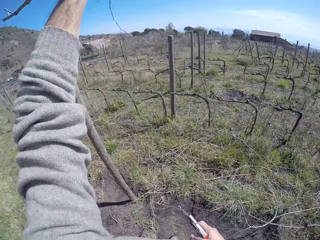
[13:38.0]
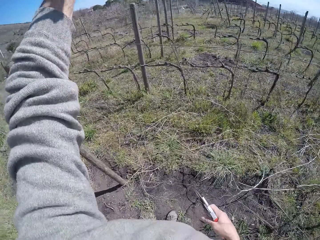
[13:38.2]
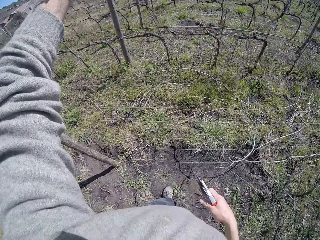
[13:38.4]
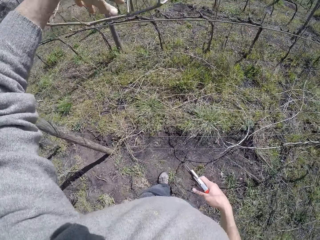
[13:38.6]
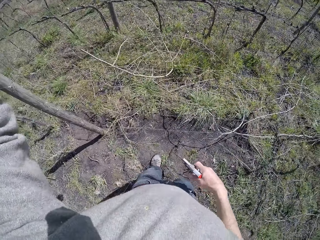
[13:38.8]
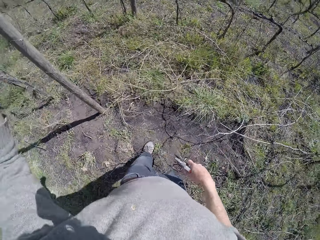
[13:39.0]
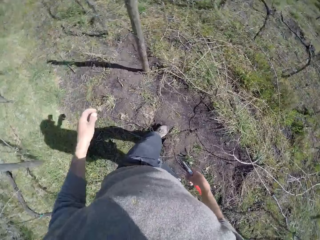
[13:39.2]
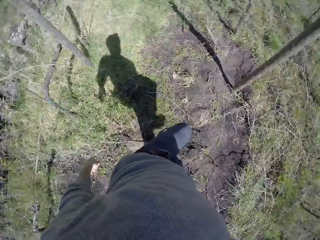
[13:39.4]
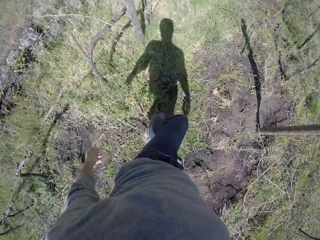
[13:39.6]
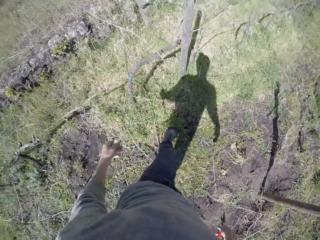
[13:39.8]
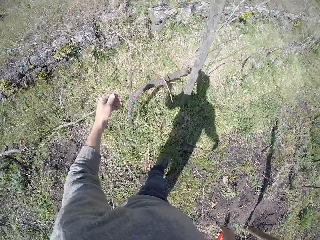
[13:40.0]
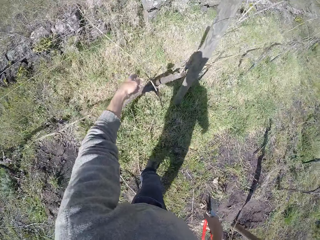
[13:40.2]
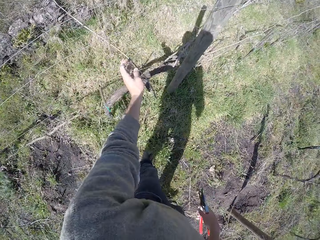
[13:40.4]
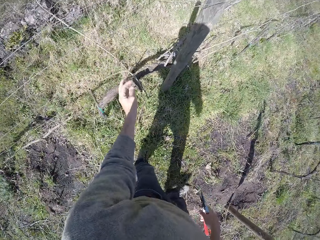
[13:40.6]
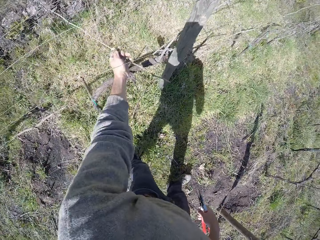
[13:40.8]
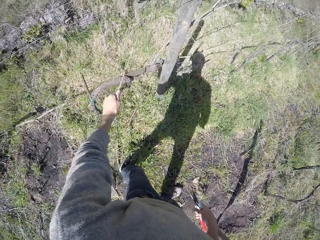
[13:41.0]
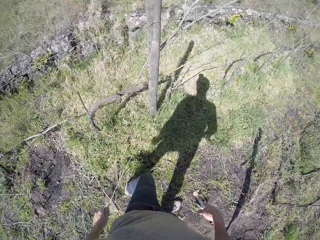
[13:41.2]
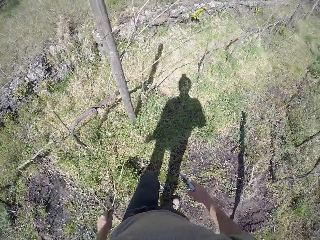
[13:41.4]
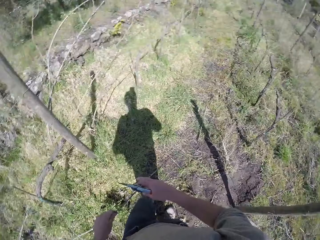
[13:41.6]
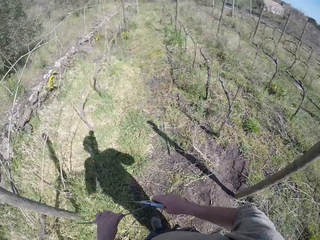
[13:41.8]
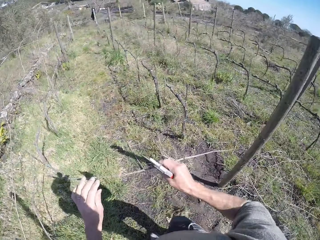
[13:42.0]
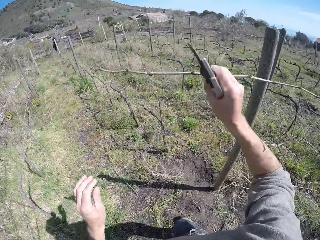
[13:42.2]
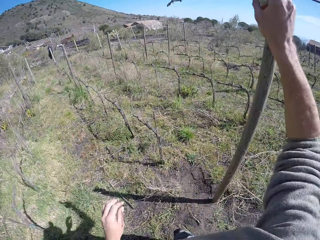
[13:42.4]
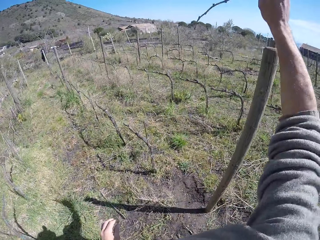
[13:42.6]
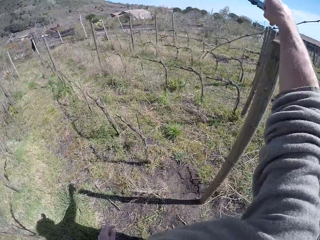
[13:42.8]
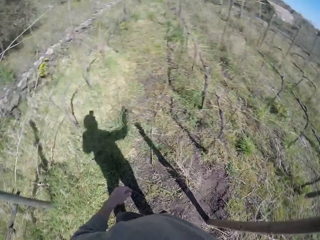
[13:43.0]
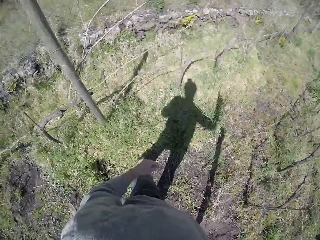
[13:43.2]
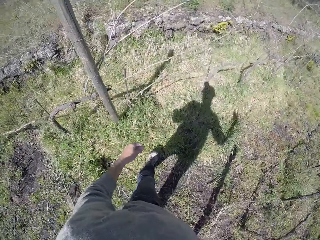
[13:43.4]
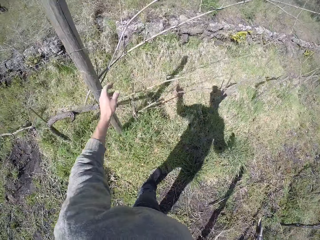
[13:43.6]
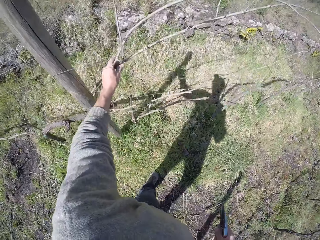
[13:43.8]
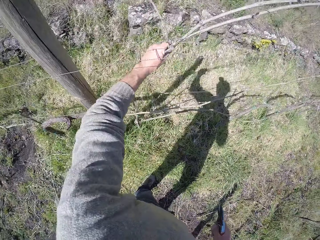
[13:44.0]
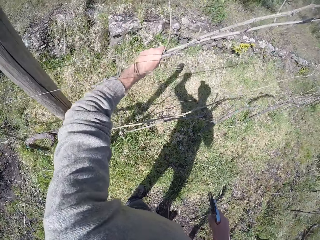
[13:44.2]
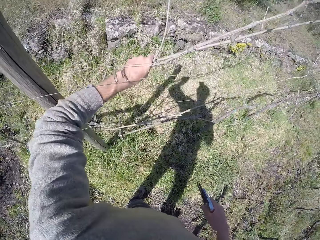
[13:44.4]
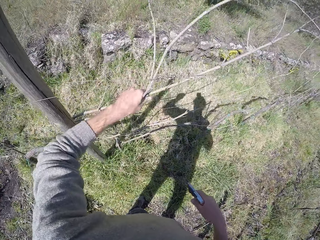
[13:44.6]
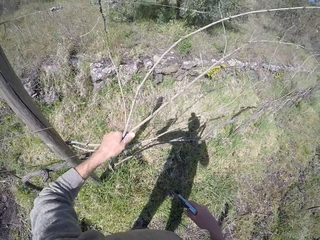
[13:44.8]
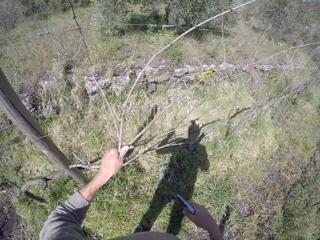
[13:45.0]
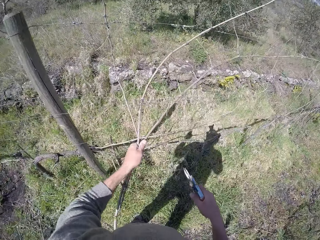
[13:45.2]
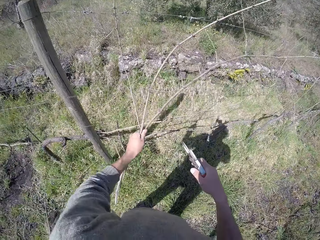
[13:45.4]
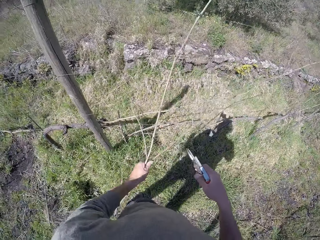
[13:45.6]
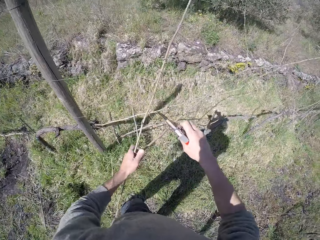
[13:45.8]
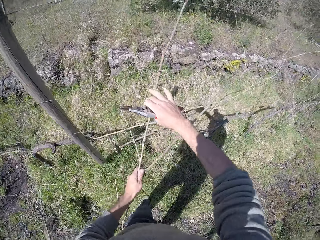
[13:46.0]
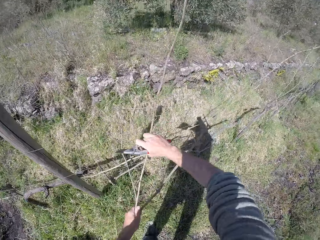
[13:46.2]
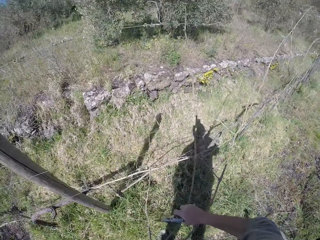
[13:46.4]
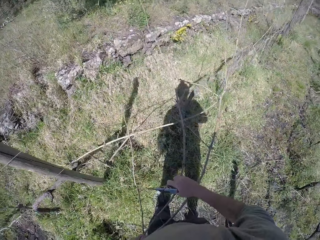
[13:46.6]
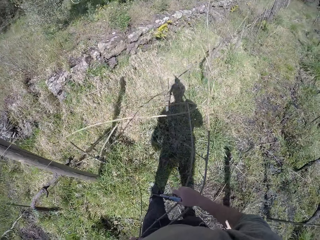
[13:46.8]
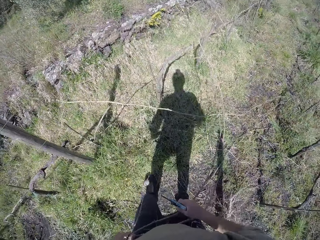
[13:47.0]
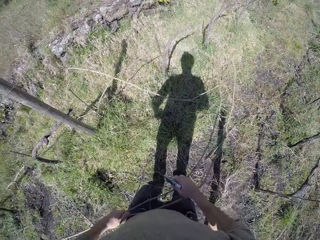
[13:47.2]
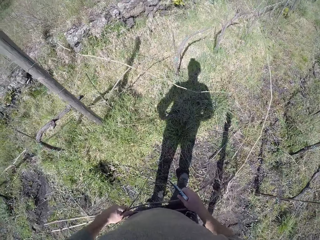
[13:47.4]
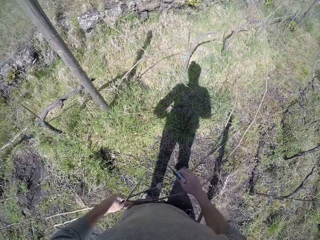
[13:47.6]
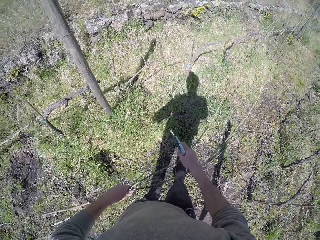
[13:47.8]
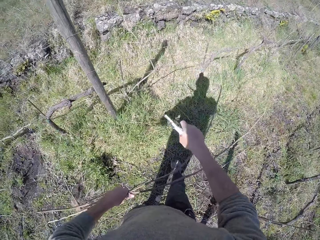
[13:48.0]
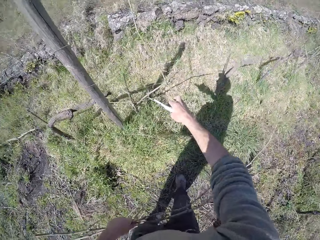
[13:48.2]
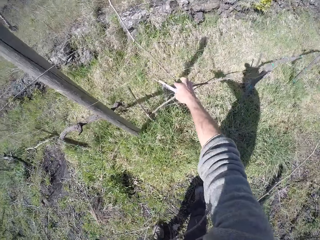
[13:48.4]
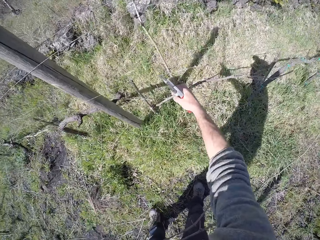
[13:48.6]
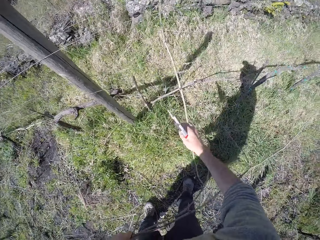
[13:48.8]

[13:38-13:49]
The camera wearer drops the twig with his left hand. He pulls out a twig from a wired pole with his left hand. He passes the twig to his right hand. He drops the twig with his right hand. He pulls out two twigs from the wired pole with his left hand. He removes the twig from the barbed-wire fence with both hands.

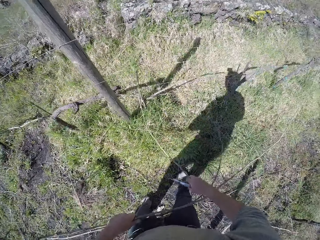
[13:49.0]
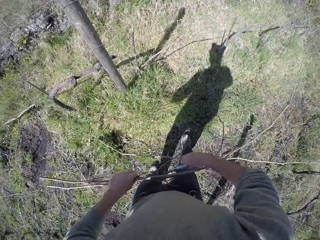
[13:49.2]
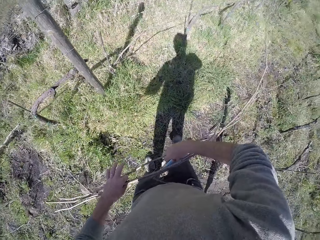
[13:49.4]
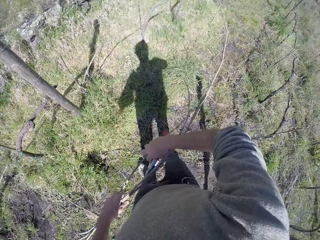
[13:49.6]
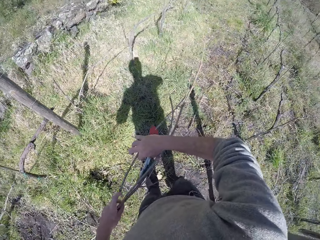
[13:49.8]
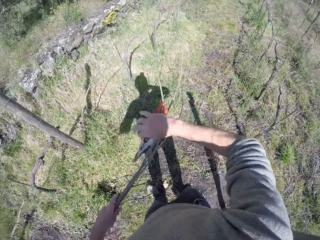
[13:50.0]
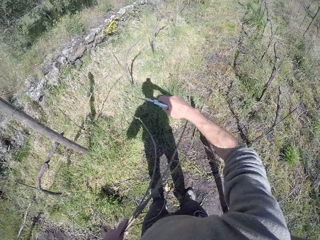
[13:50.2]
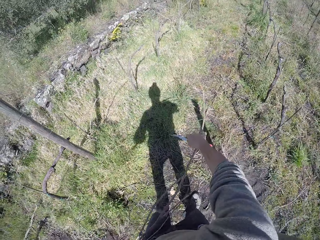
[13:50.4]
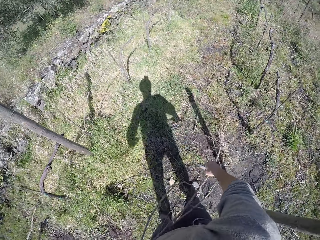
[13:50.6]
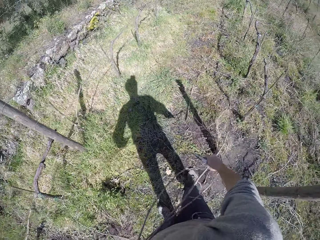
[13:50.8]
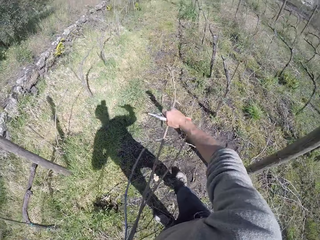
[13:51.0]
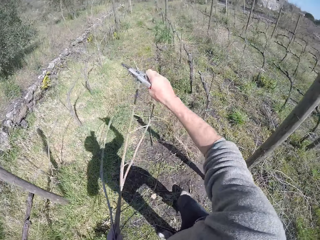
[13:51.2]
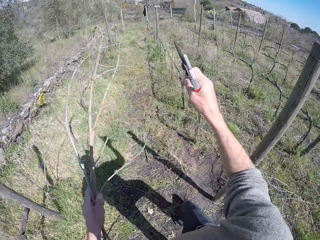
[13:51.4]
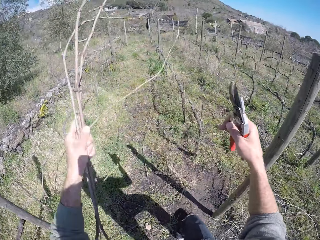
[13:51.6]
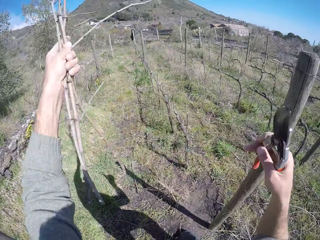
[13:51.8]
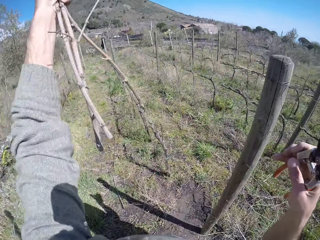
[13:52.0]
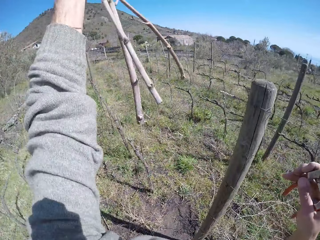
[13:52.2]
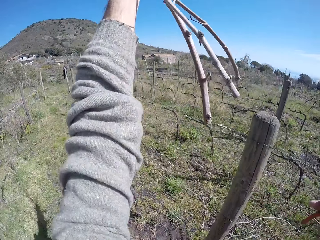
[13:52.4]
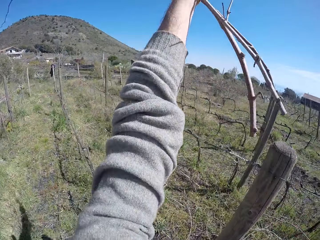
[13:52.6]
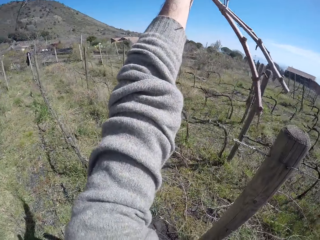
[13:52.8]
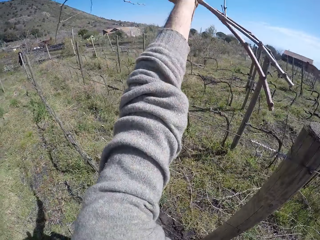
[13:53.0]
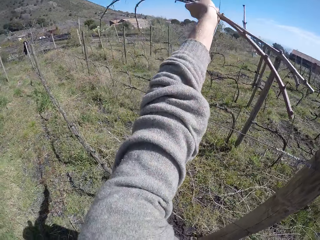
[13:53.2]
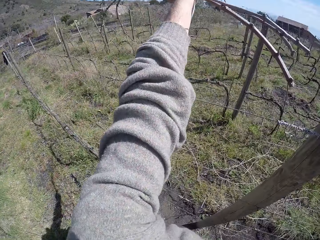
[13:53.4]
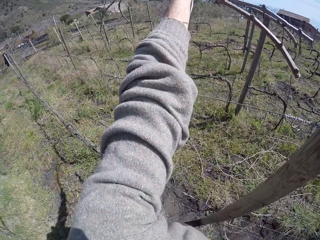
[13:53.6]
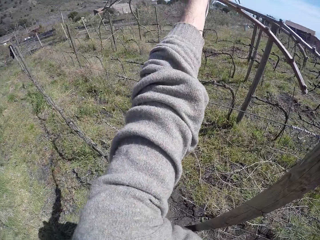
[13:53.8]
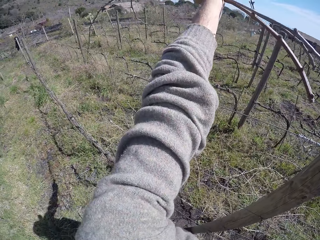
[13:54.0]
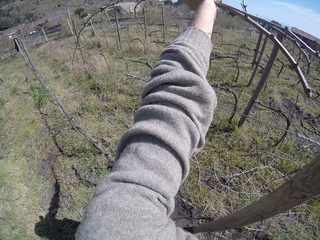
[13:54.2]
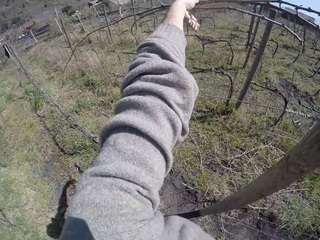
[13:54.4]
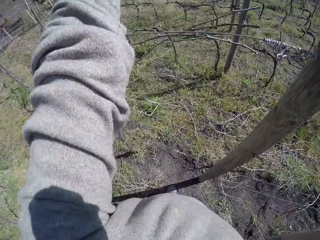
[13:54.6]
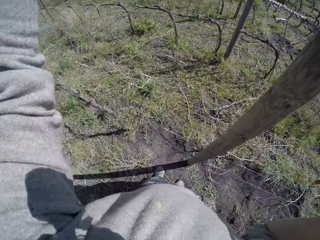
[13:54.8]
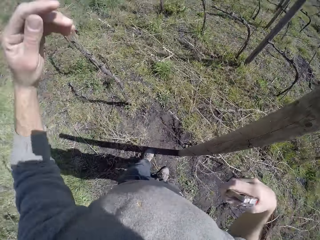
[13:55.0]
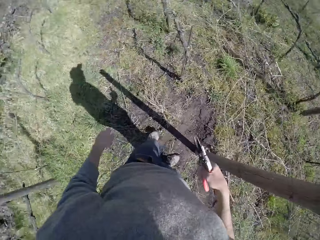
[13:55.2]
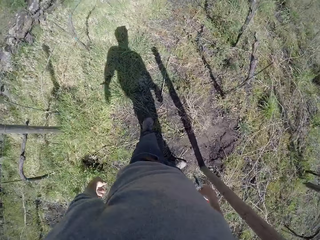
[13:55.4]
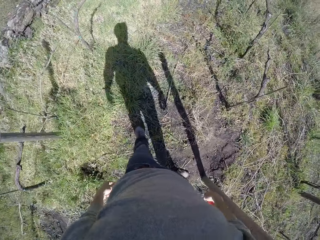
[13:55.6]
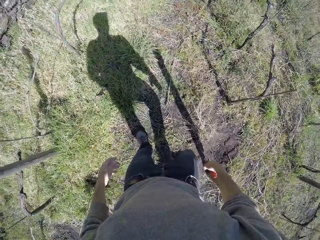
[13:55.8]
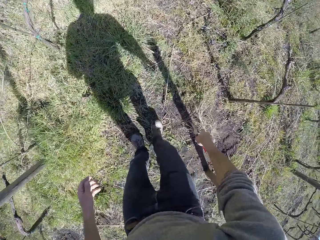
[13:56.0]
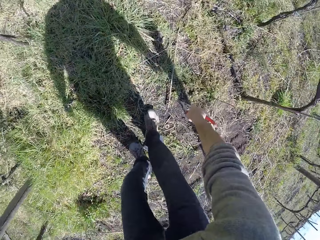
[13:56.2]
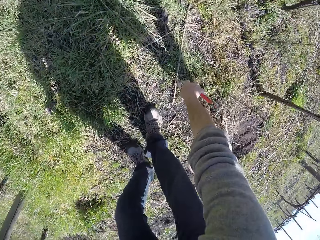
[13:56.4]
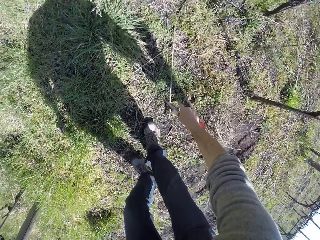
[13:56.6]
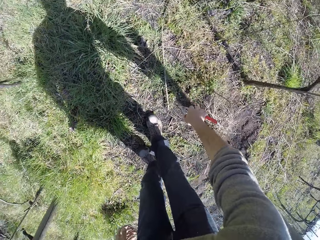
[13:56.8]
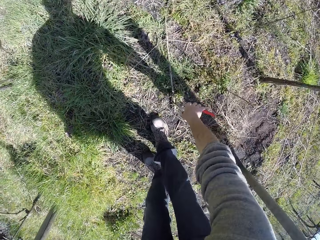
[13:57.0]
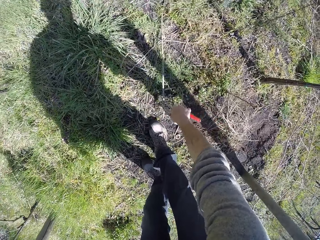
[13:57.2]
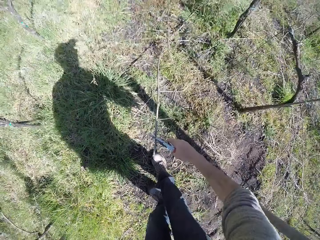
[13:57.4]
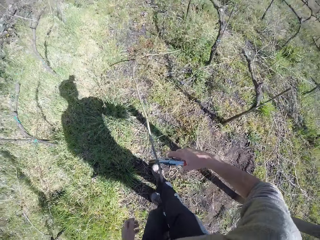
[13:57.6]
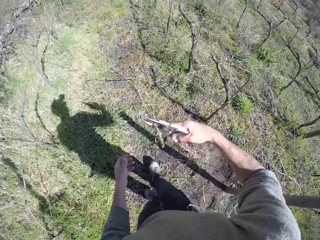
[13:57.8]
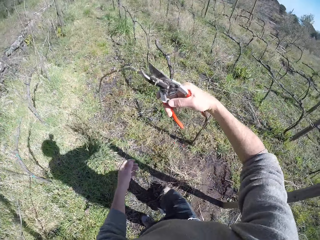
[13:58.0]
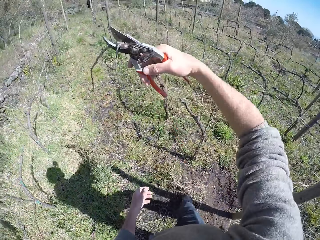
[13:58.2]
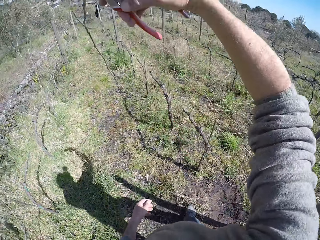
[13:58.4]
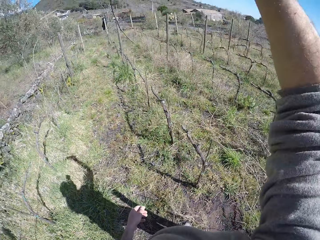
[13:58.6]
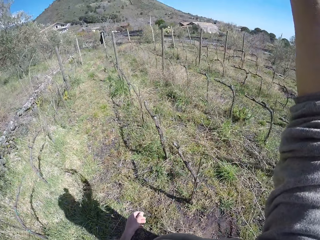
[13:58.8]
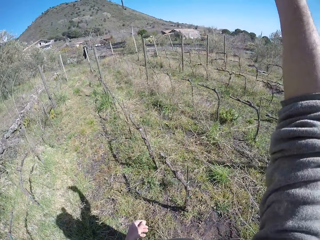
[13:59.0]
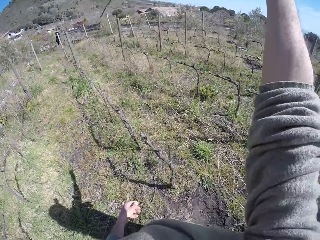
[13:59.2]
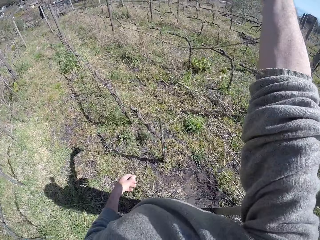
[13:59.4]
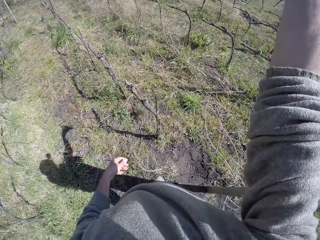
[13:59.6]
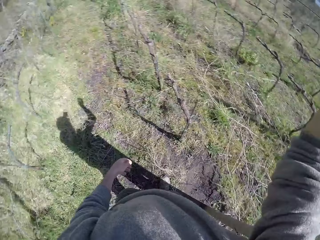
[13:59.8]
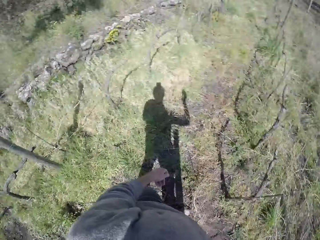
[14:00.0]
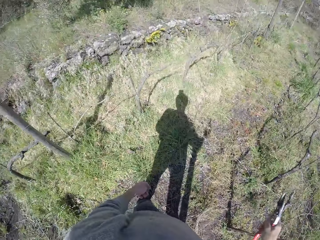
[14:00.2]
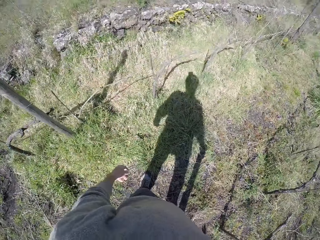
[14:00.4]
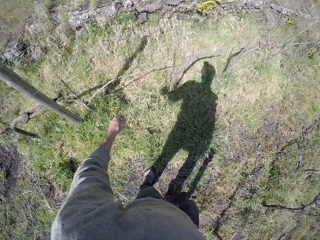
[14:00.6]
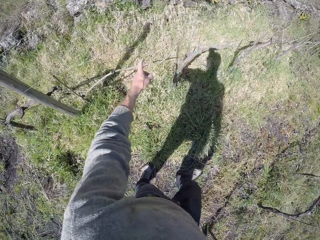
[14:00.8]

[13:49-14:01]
The camera wearer pulls a branch with the right hand. He holds branches with both hands, and holds the branches with the left hand. He drops the twigs over the barbed-wire fence on the ground with his left hand. He bends in the field. He picks a twig on the ground with the pruner, or pruning shears, in his right hand. He drops the twig over the fence on the ground with the pruner in his right hand.
